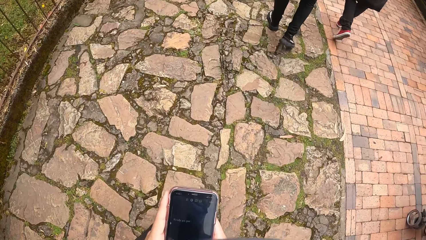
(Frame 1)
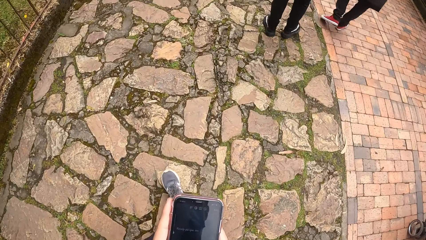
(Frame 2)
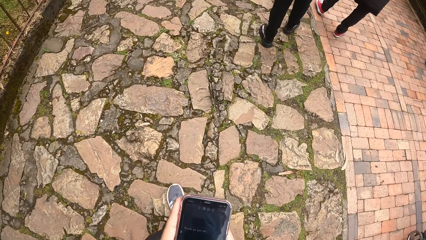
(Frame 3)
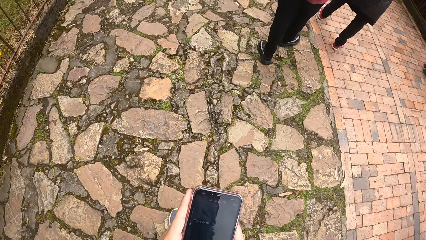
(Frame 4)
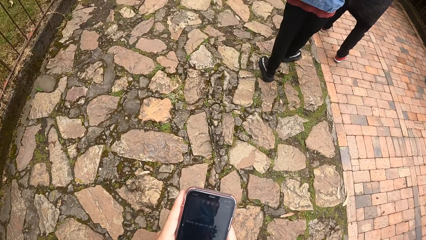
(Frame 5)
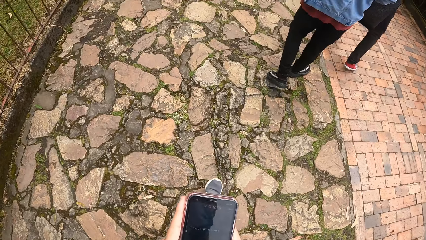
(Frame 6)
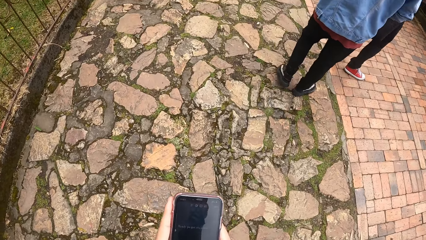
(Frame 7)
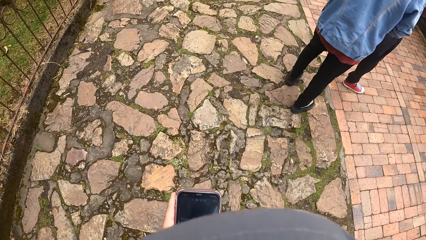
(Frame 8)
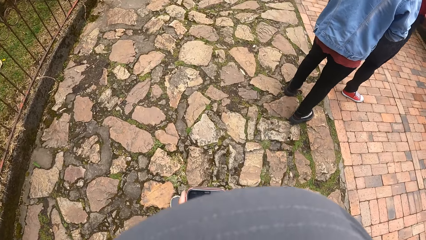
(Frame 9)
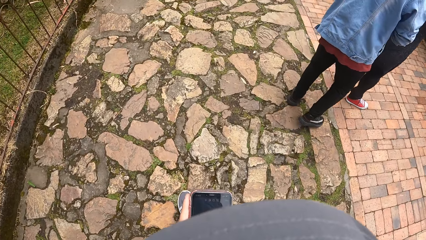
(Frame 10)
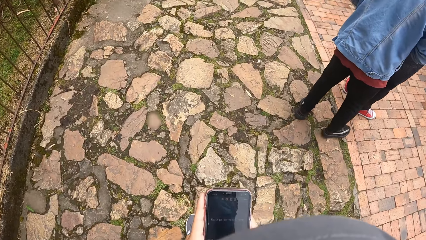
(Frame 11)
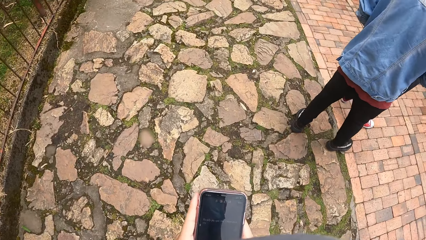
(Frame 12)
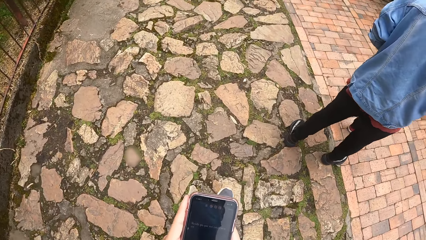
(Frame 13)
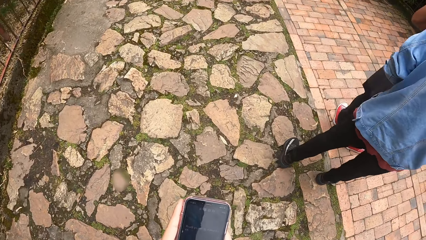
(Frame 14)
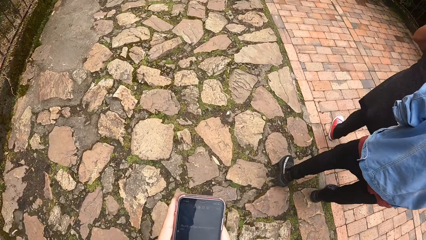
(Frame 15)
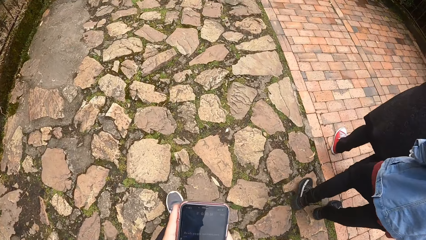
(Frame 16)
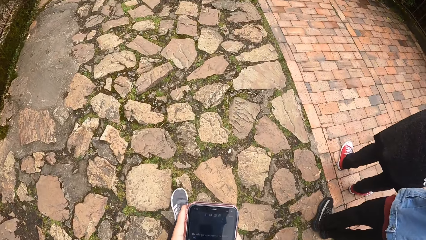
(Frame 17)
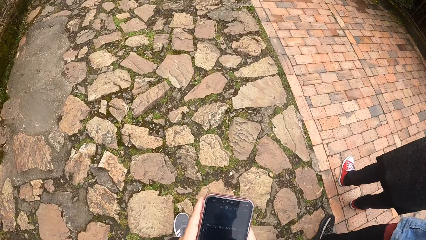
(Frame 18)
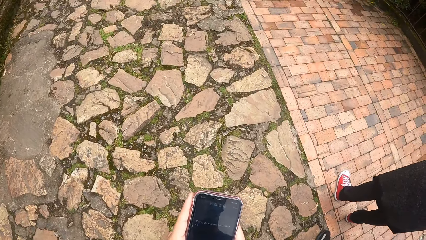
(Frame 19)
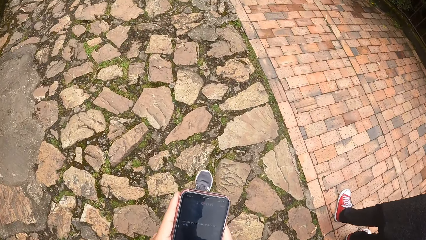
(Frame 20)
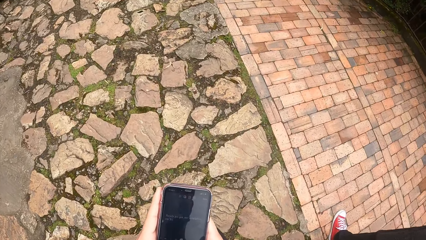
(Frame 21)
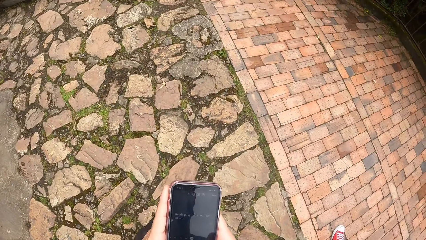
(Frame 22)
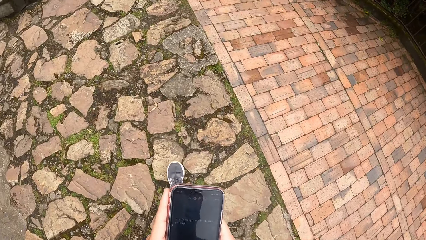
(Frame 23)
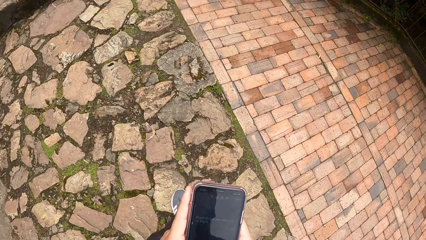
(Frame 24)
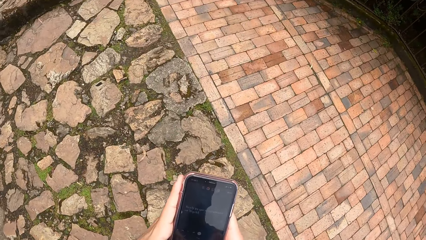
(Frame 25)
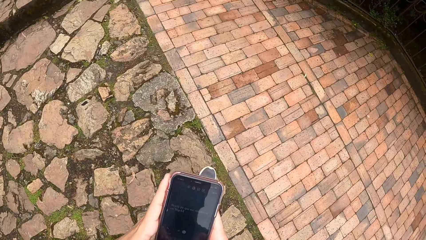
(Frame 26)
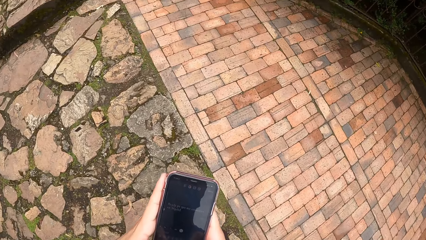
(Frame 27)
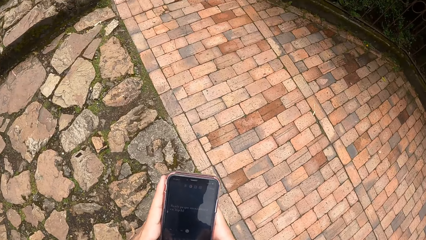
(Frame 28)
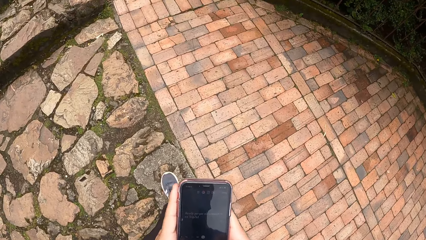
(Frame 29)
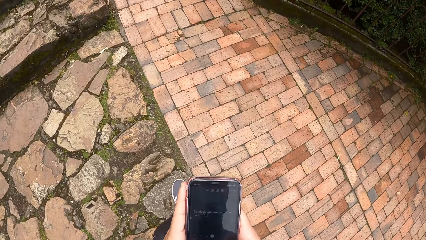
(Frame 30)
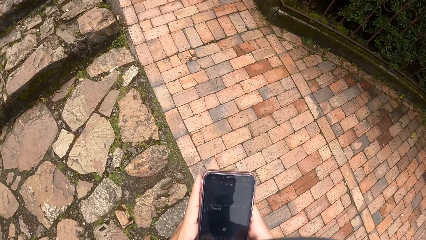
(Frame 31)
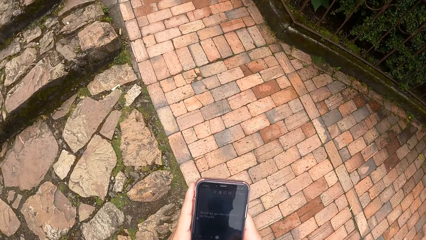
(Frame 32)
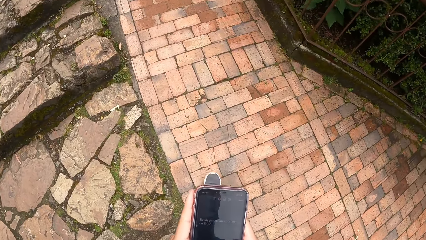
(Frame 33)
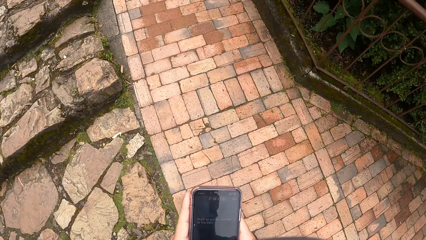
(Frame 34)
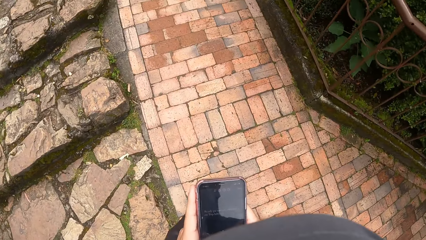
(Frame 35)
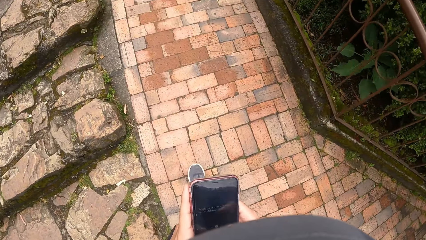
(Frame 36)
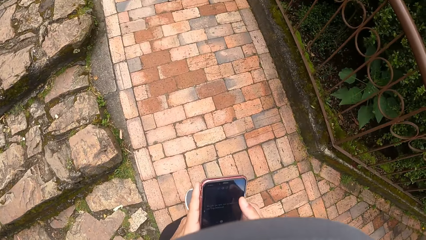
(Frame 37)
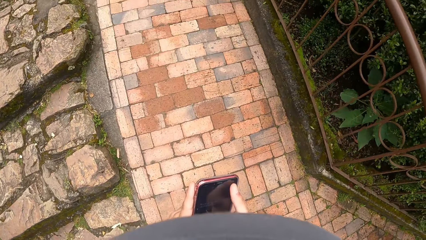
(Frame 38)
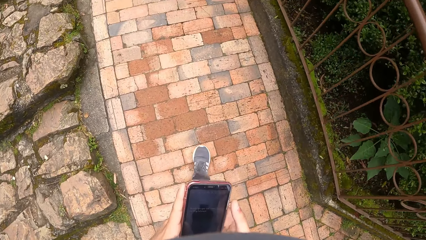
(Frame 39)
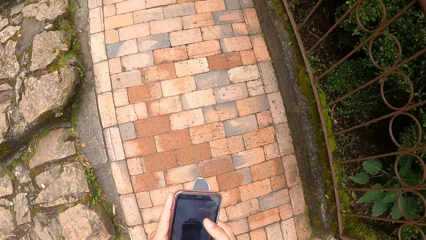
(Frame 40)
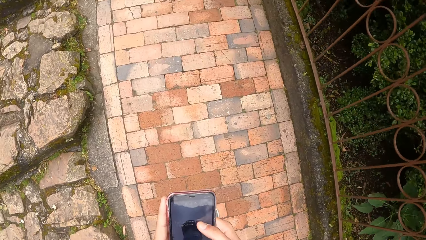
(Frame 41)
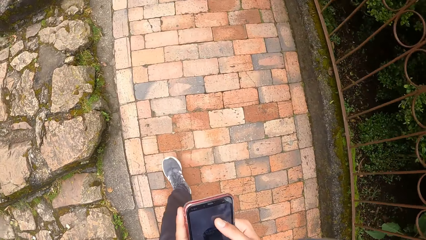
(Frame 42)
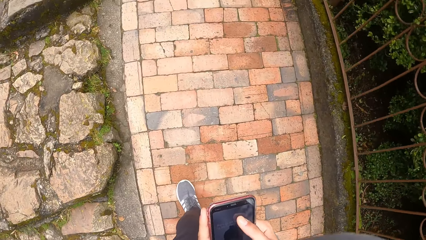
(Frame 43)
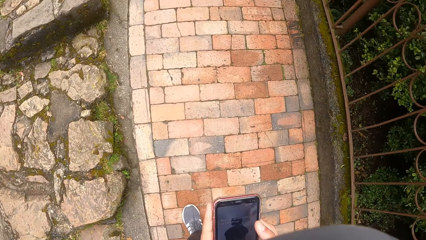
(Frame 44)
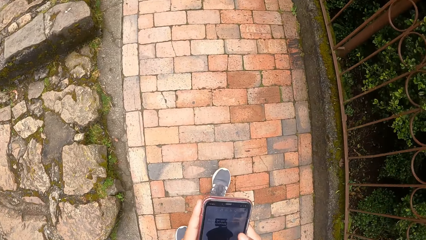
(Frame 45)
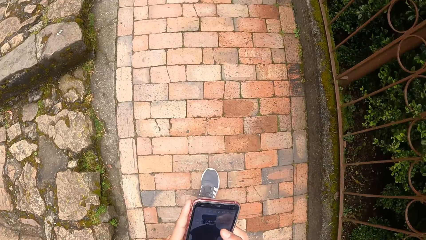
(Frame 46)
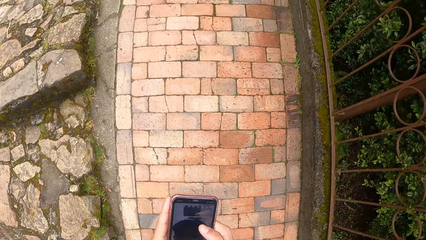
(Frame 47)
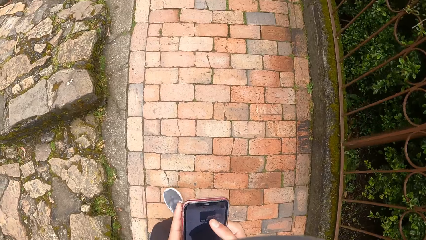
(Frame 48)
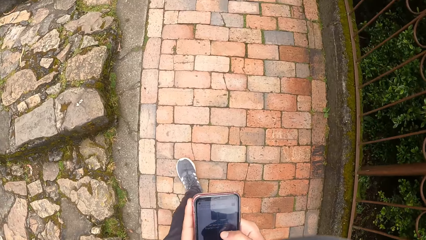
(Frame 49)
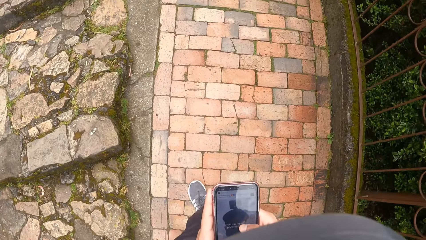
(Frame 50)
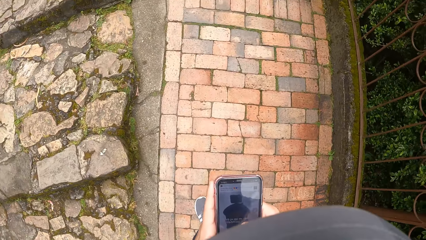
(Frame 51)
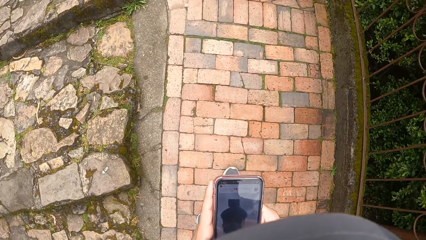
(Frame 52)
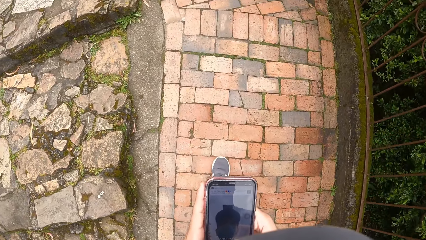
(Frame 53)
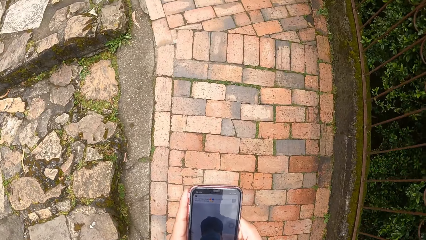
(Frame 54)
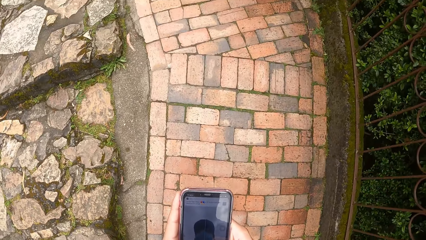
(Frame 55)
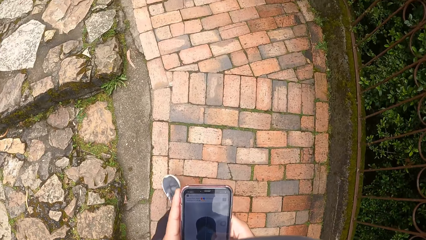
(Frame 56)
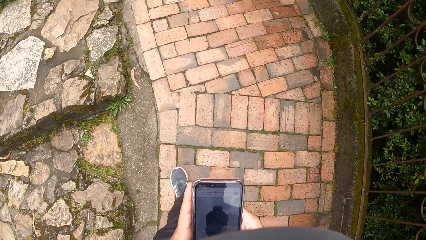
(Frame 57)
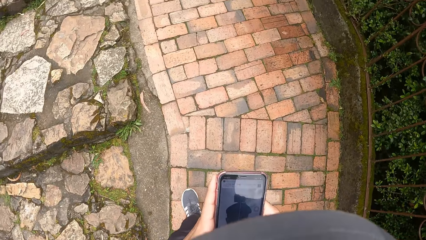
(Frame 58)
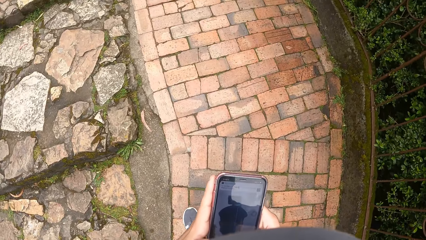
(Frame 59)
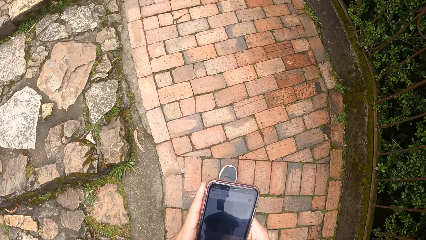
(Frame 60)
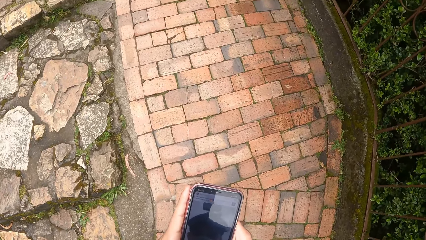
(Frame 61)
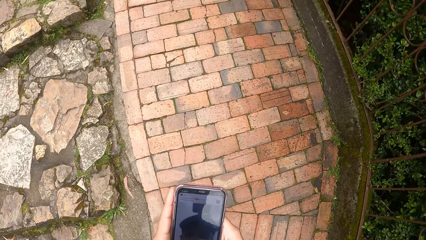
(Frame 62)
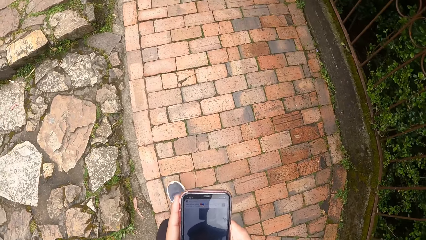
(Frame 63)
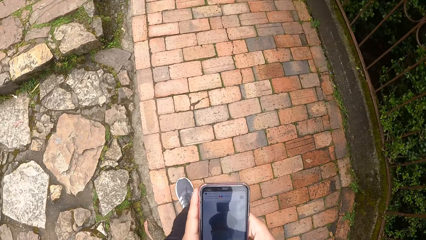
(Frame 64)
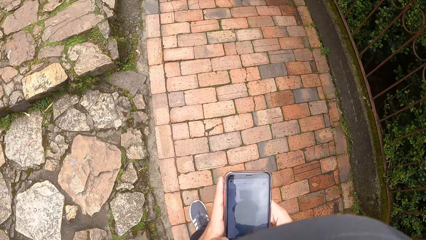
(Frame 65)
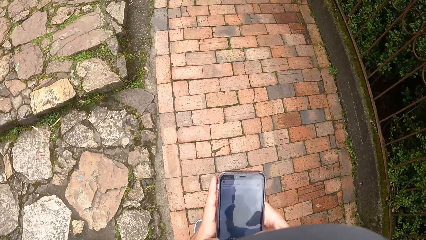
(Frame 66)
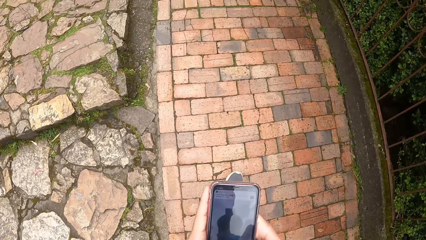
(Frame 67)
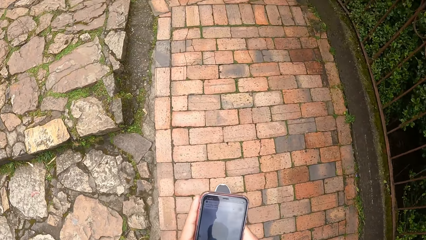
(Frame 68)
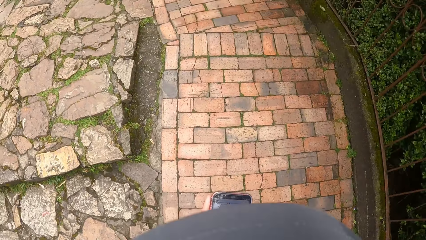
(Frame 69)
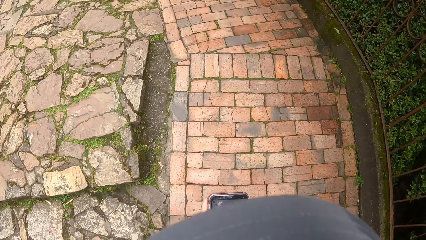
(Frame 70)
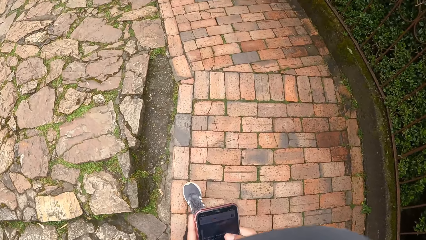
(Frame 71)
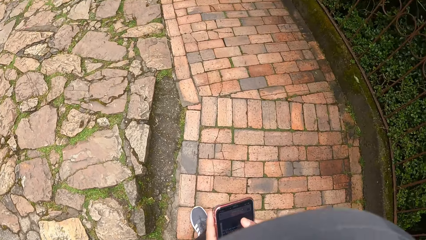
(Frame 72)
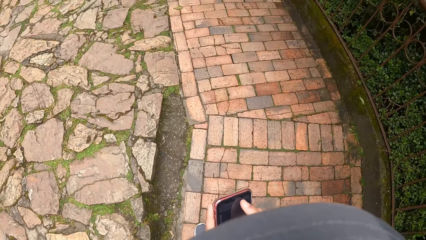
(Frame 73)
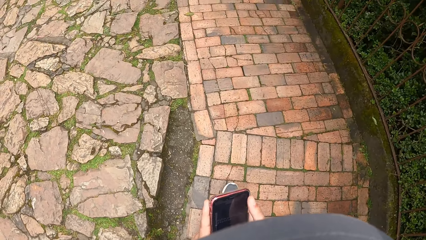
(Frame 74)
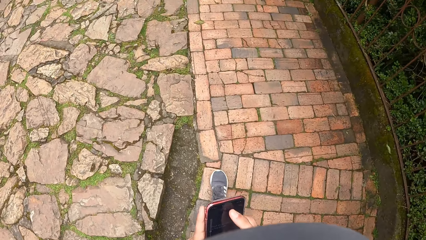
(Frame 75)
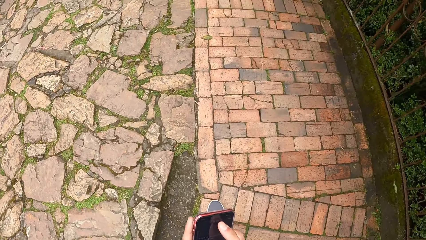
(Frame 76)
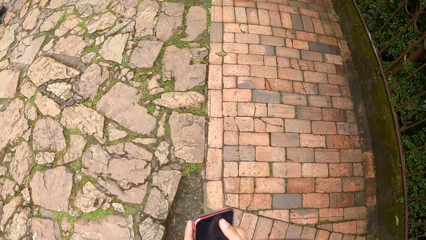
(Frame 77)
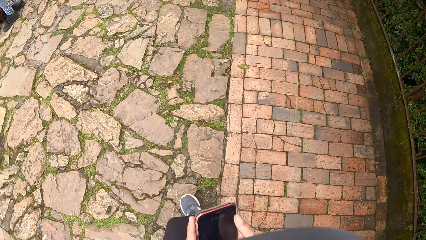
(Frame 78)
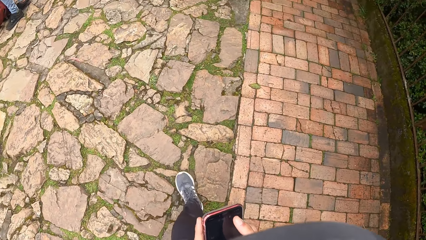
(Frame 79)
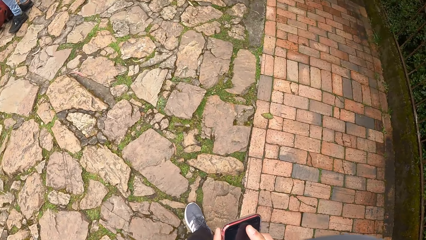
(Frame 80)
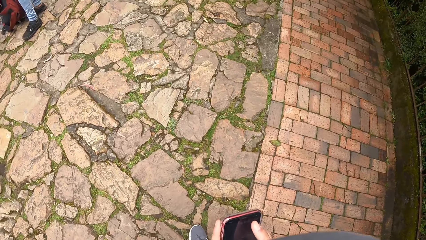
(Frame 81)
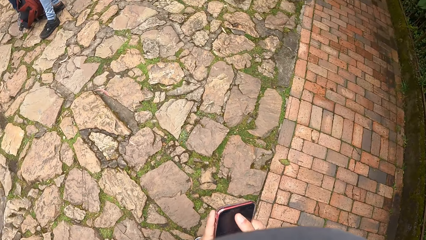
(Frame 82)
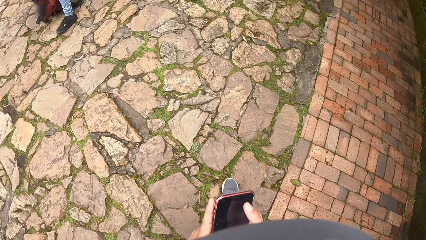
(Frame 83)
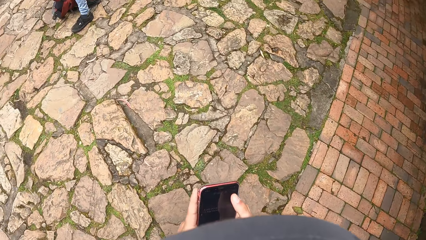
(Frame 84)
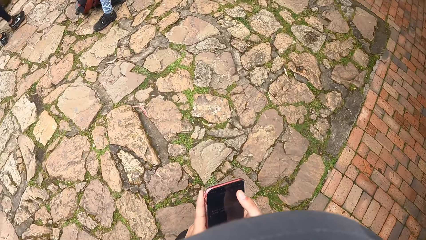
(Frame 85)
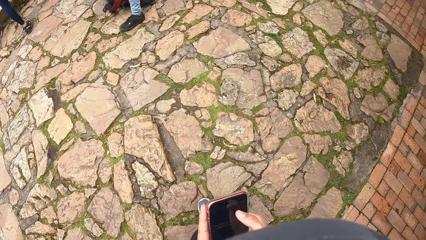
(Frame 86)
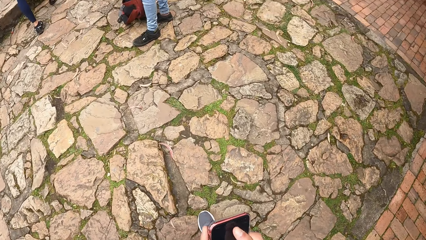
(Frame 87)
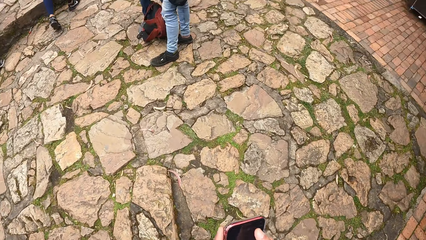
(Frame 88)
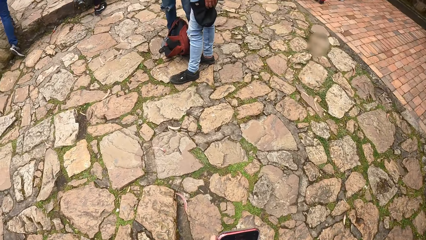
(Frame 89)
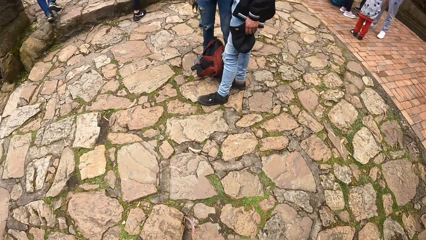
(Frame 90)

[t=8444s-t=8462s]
The camera wearer looks at the phone. He operates the phone with his right hand. He turns left.
